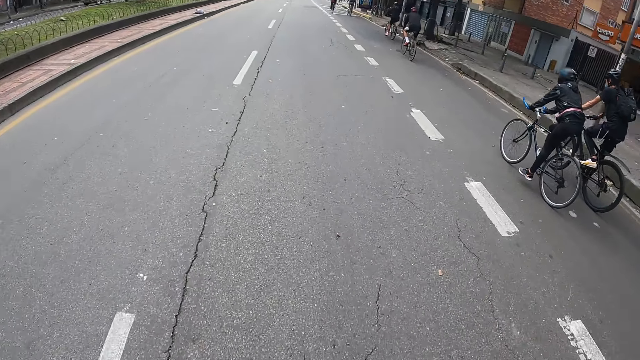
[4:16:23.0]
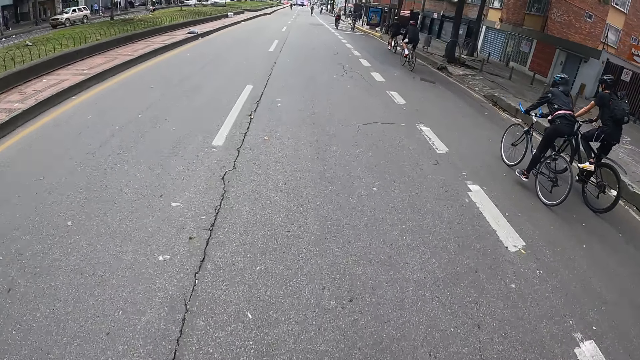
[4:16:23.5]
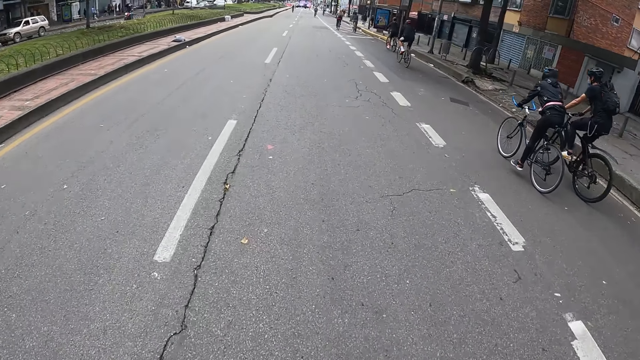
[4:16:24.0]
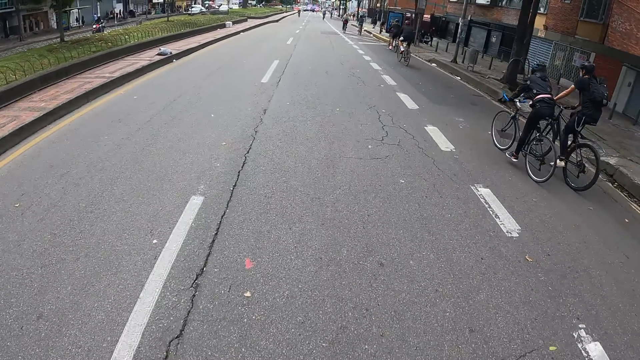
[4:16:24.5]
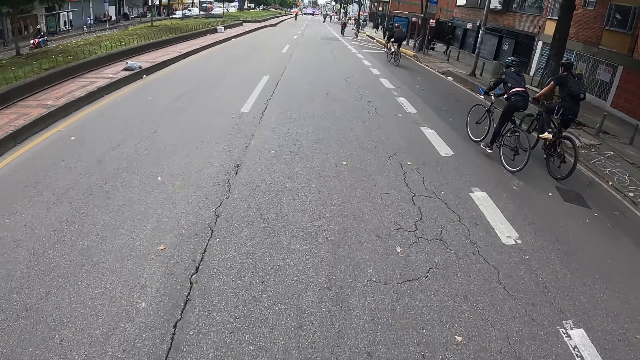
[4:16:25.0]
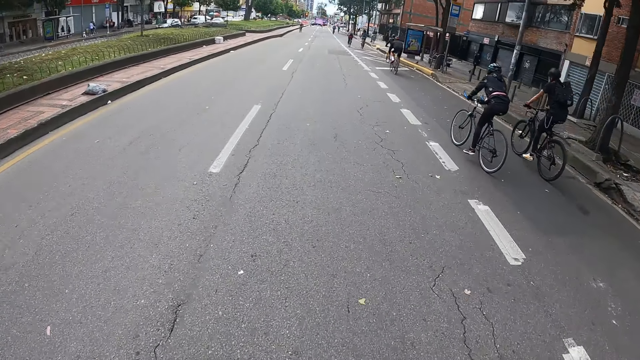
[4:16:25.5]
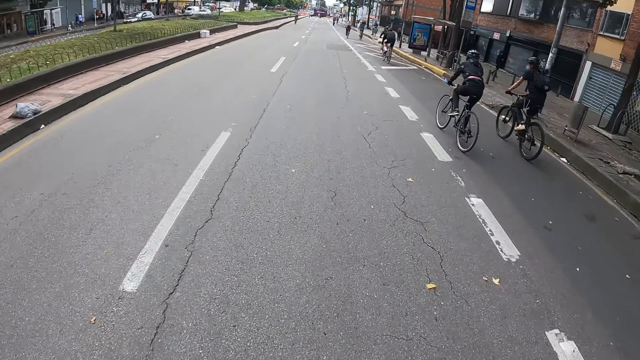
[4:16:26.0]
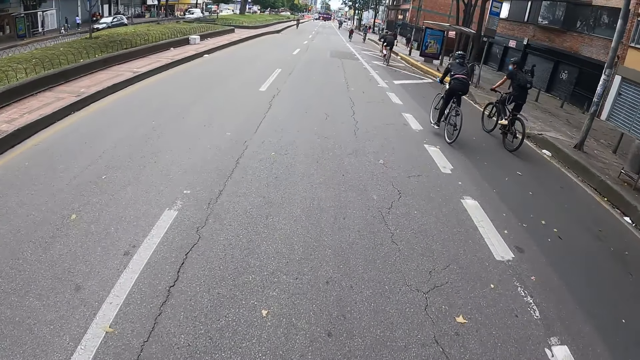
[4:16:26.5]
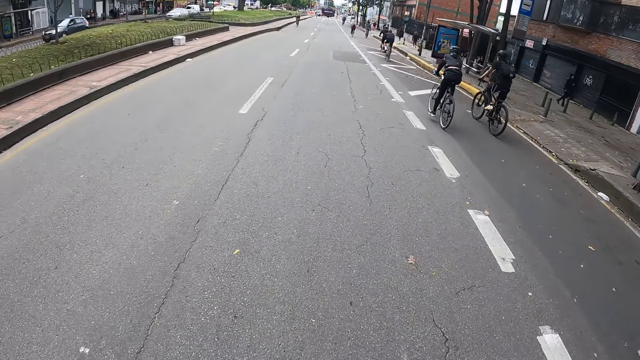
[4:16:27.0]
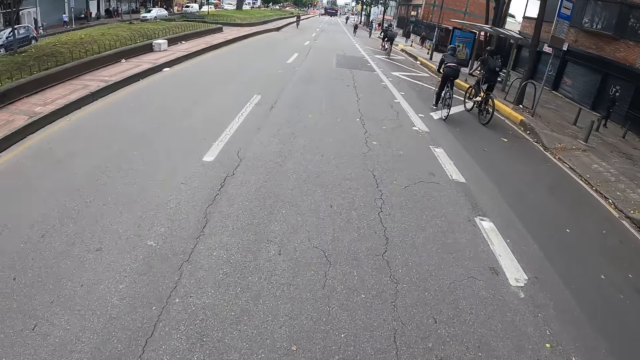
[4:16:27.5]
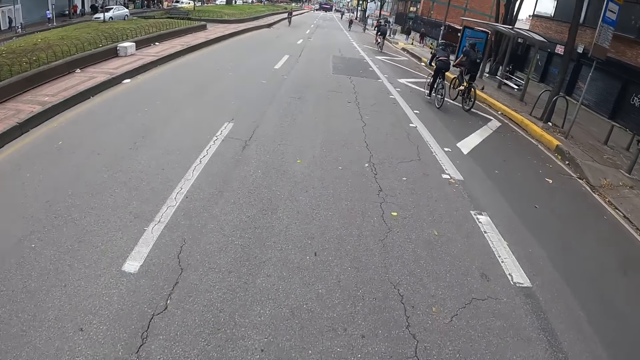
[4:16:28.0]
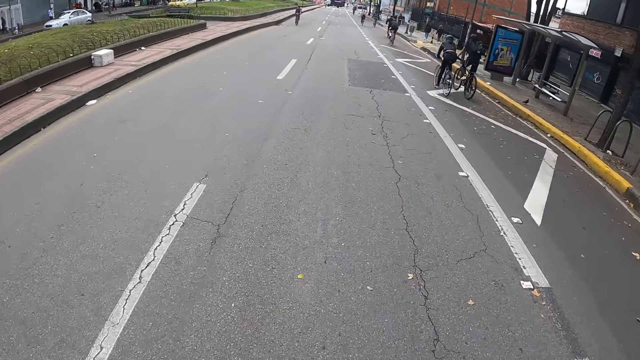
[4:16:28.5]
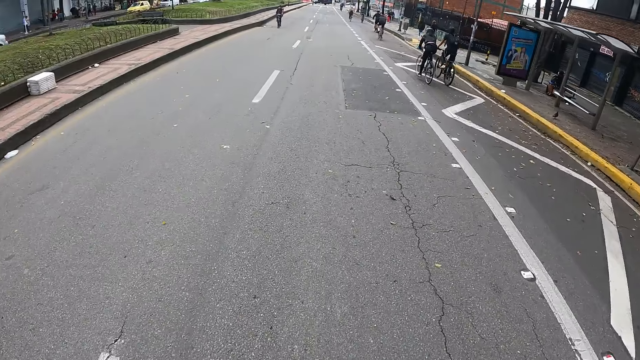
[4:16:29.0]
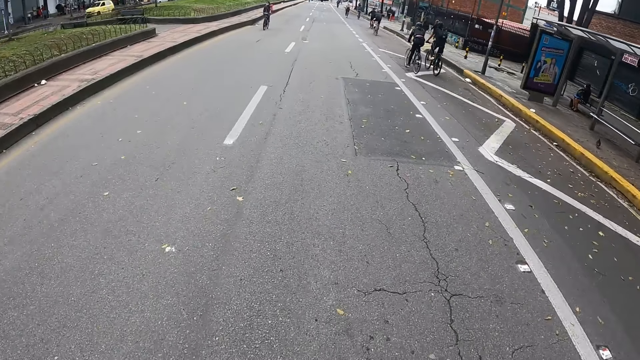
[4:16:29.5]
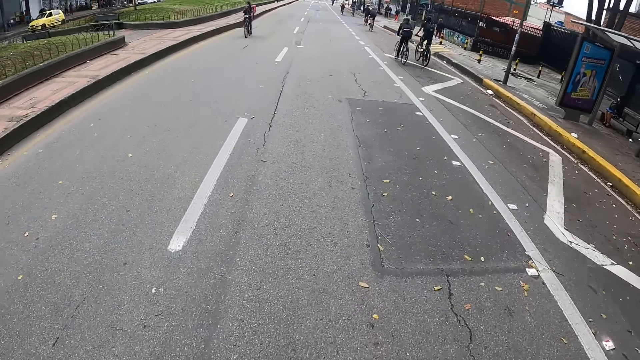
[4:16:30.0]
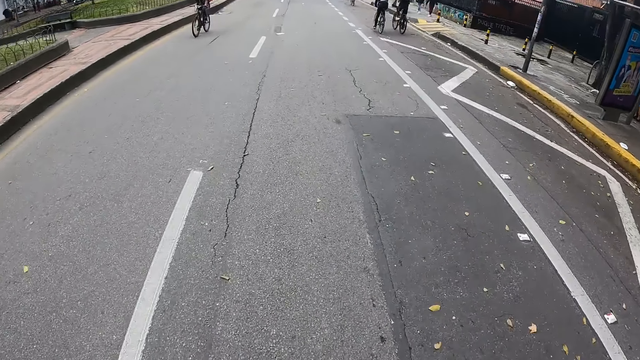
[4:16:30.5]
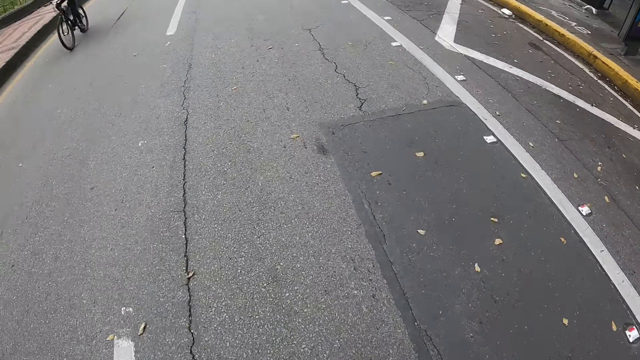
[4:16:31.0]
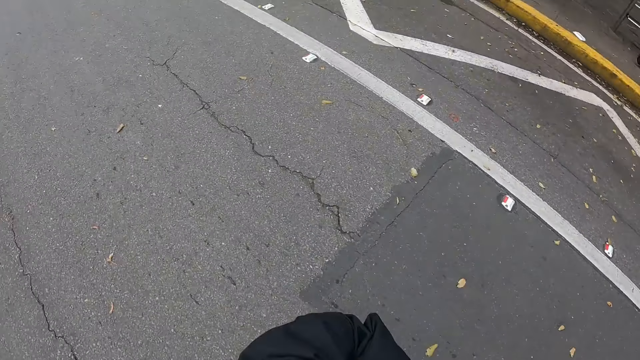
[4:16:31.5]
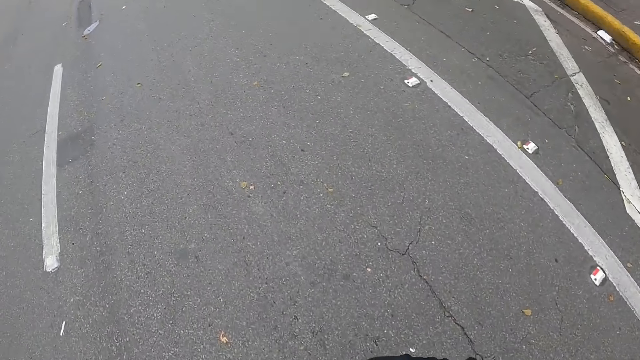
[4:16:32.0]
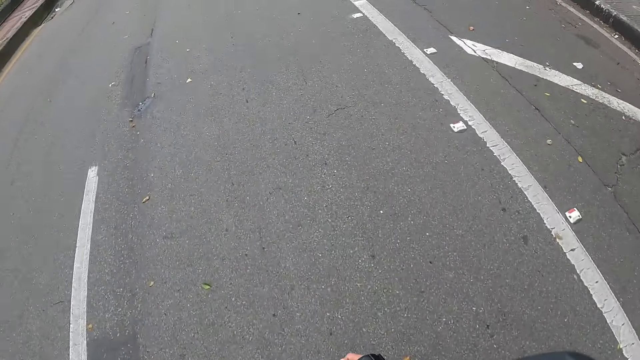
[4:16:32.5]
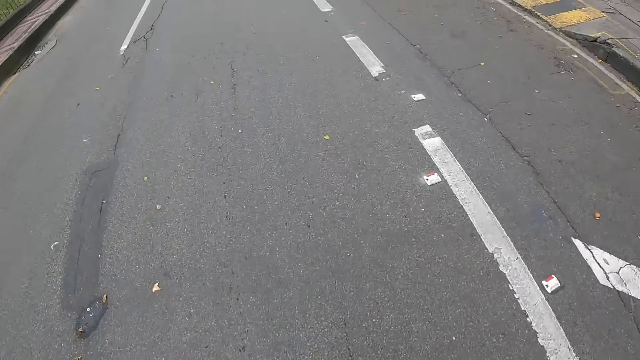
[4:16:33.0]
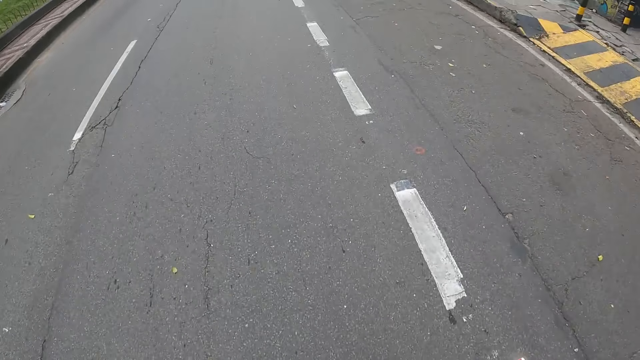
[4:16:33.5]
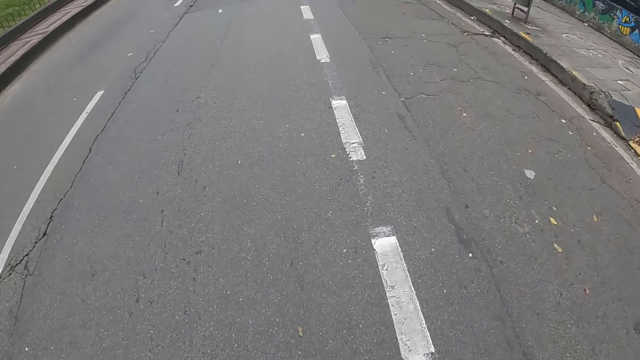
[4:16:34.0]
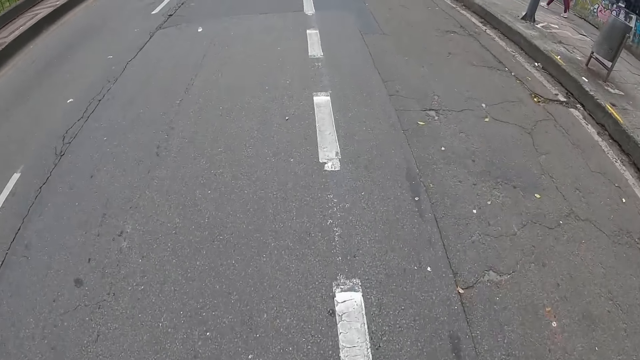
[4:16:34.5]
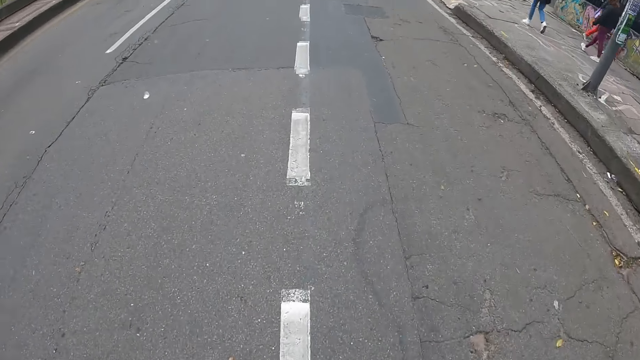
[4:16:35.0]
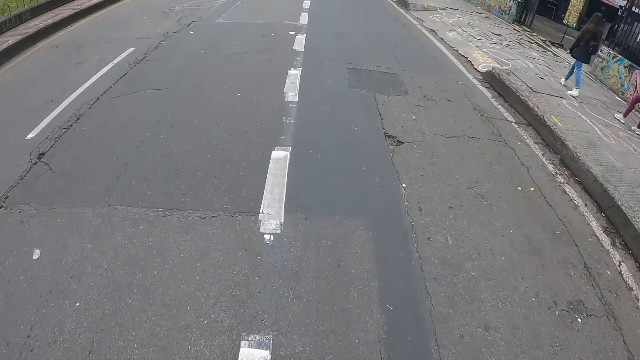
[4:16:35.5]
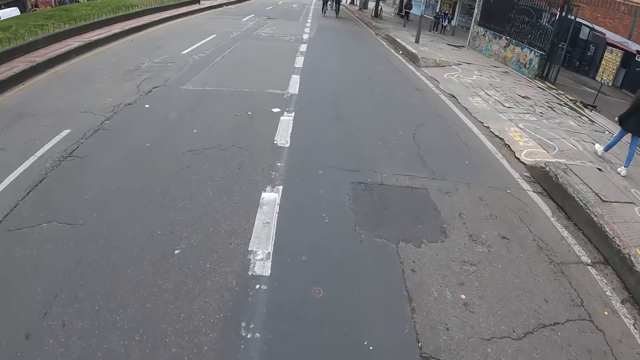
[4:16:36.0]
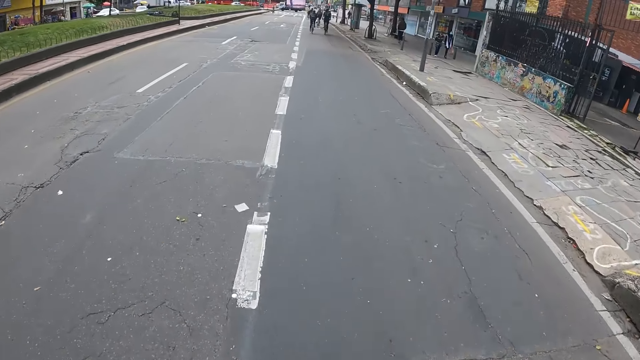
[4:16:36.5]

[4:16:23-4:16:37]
A white car drives past the camera wearer. A motorcycle rides past them. A black car drives past them. Another white car drives past them. A yellow car drives past them. A bicycle rides past them.

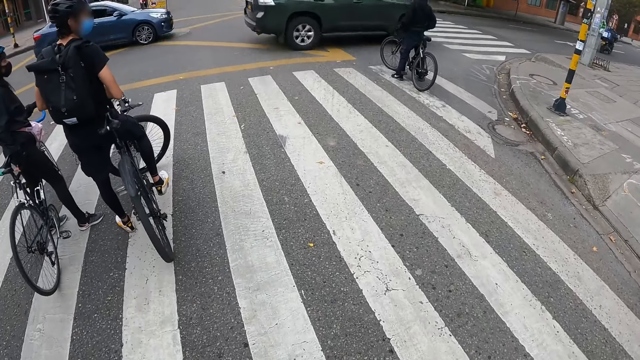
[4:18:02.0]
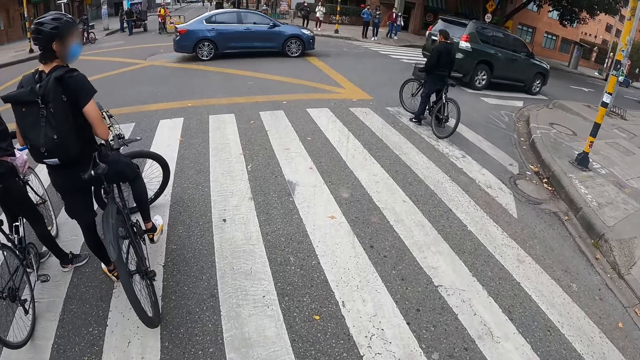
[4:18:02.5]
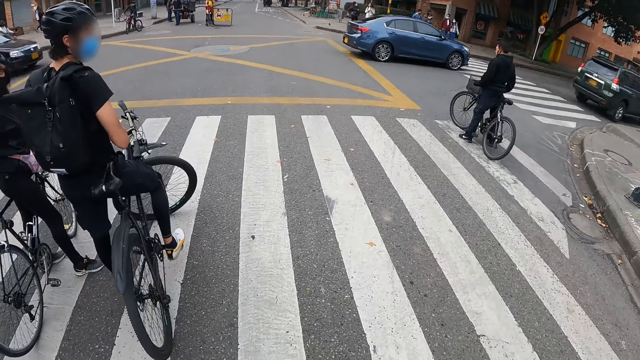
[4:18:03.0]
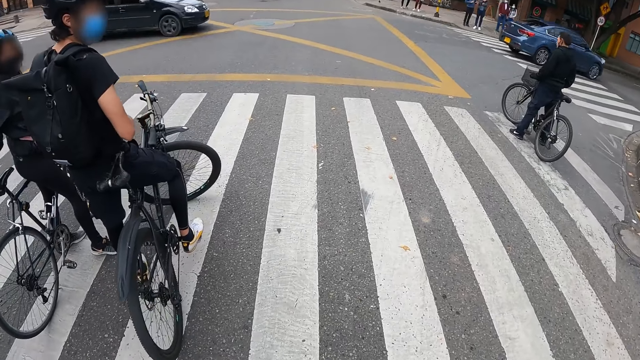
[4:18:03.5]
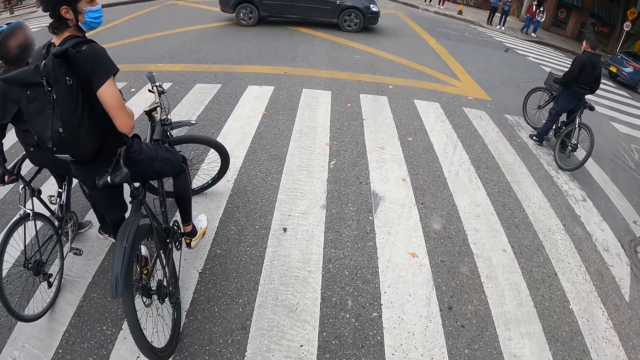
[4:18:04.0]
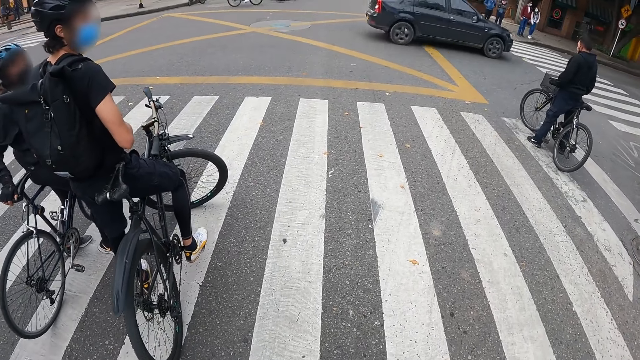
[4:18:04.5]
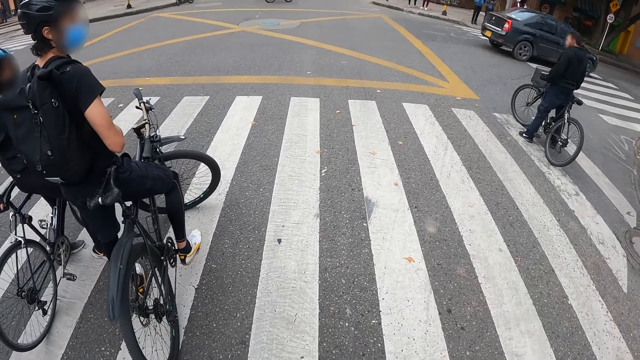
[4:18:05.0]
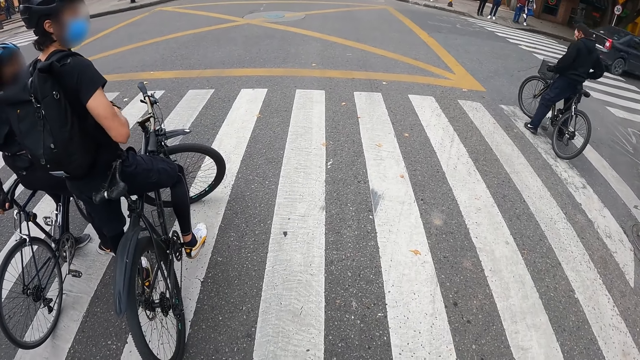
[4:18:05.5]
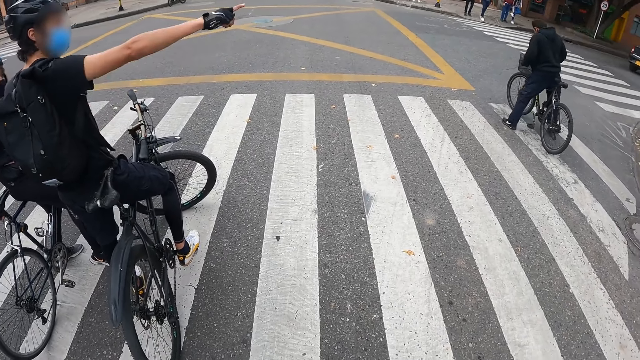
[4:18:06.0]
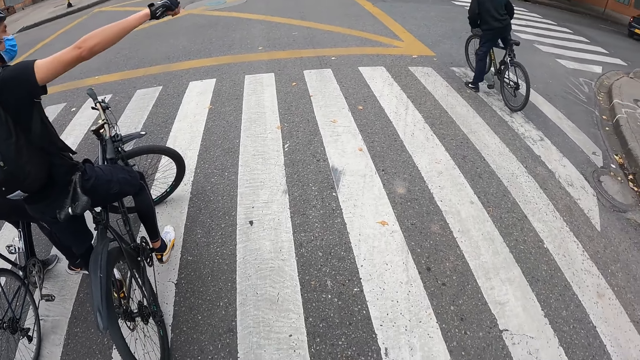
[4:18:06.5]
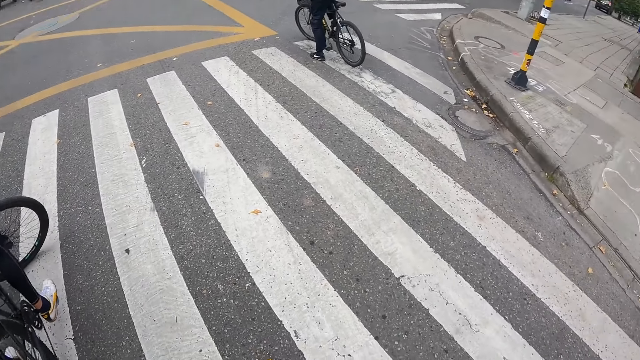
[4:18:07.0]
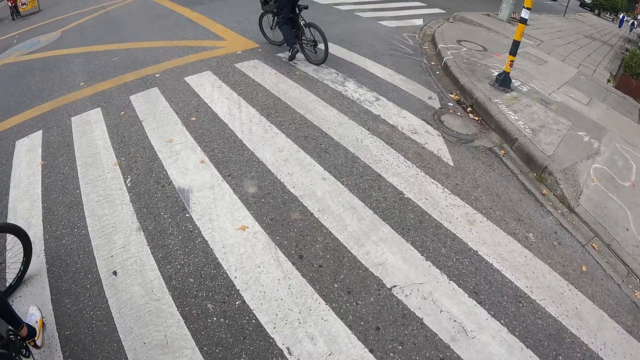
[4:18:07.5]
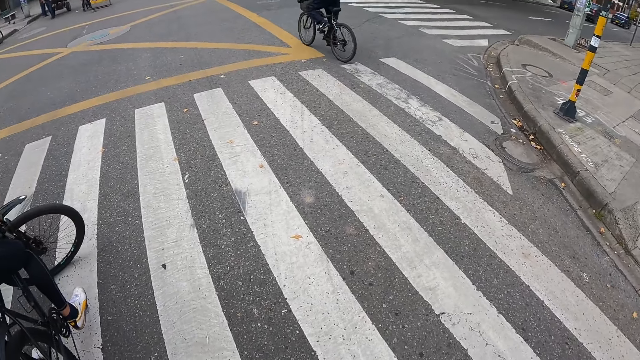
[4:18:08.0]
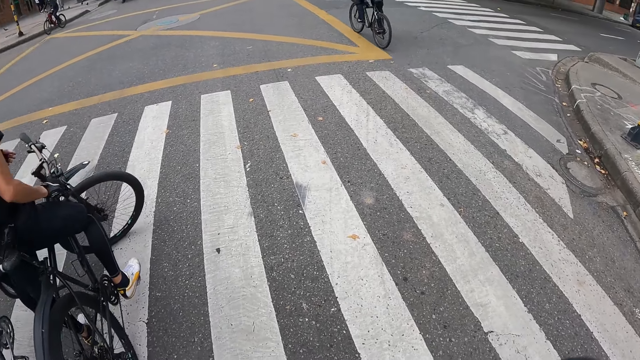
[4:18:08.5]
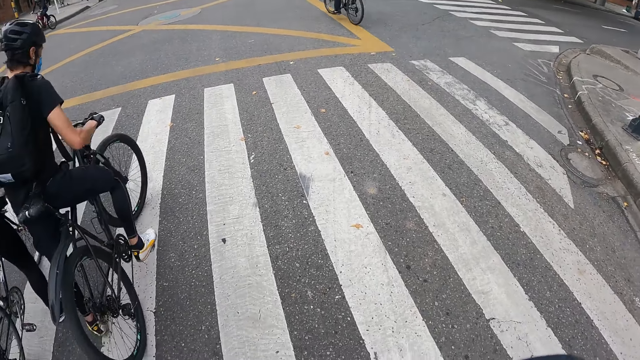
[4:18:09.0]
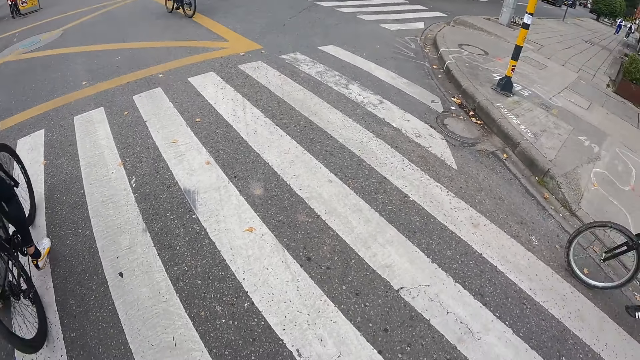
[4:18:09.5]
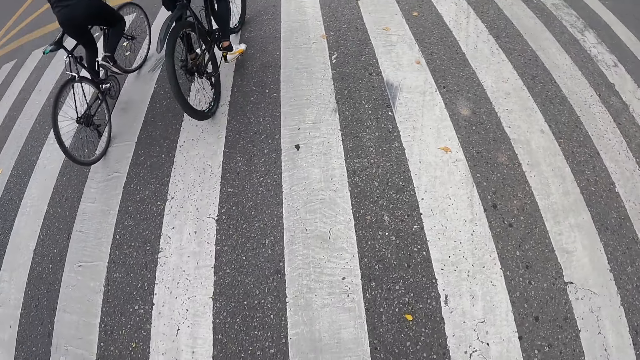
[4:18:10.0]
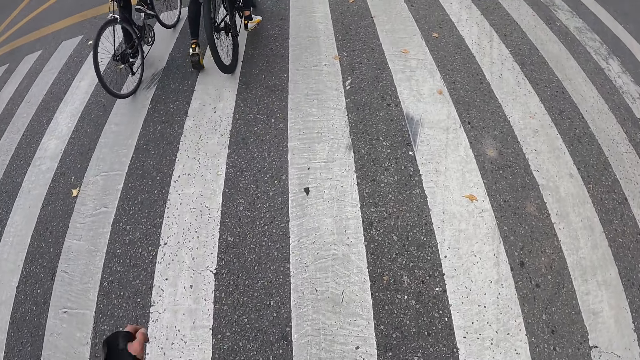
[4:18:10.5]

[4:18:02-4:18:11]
The camera wearer stops at a traffic light on the road. They look around.
